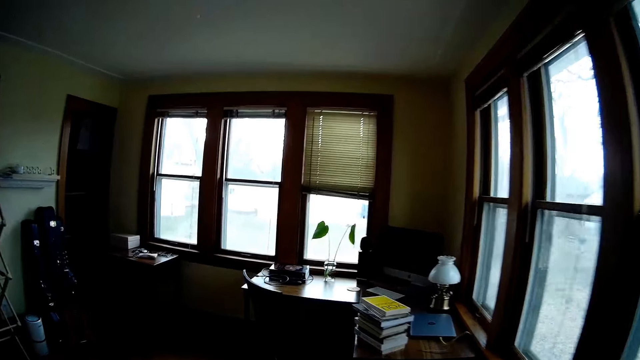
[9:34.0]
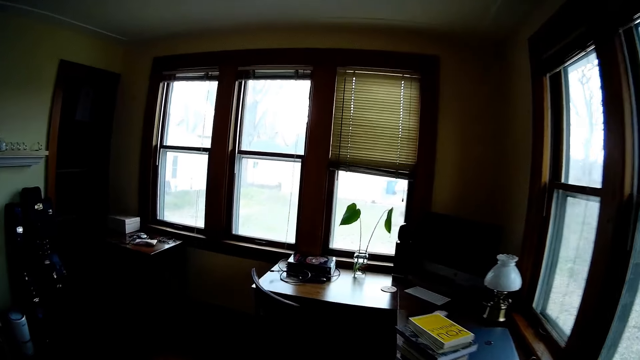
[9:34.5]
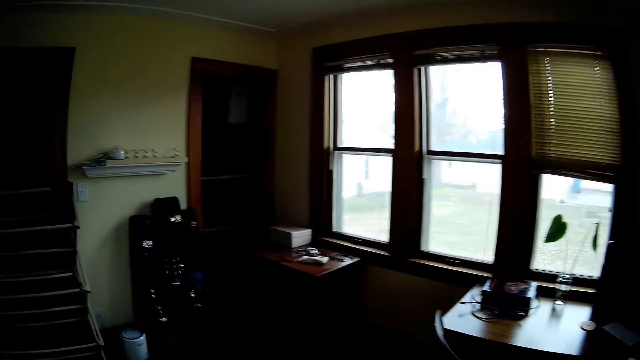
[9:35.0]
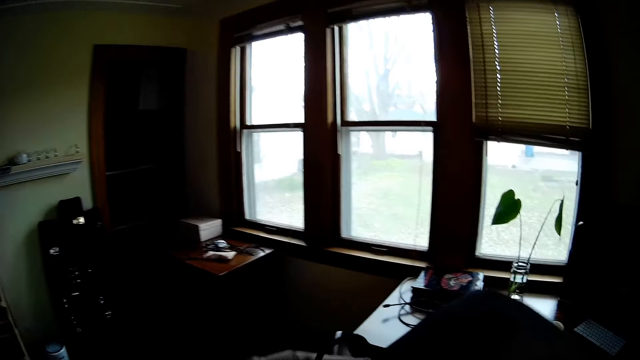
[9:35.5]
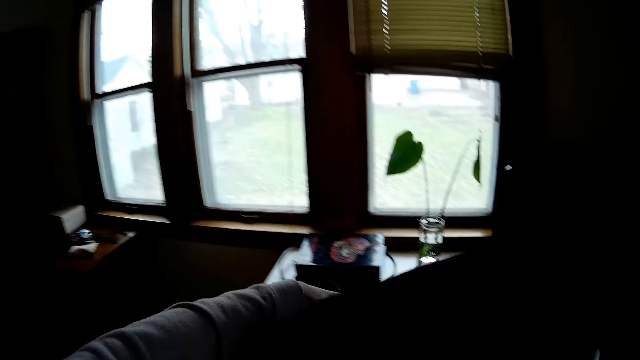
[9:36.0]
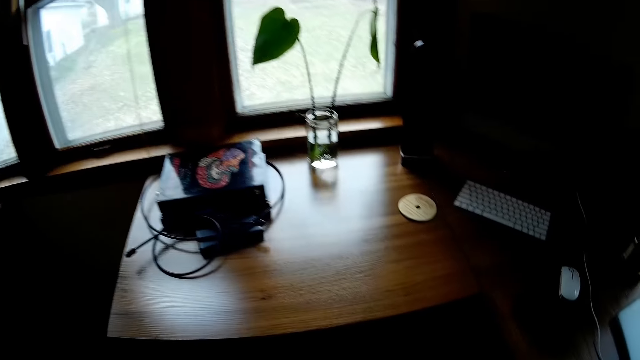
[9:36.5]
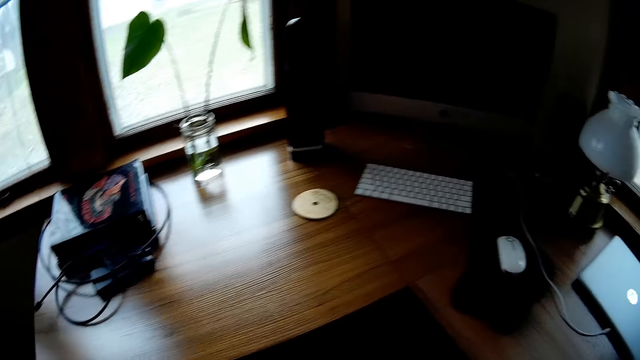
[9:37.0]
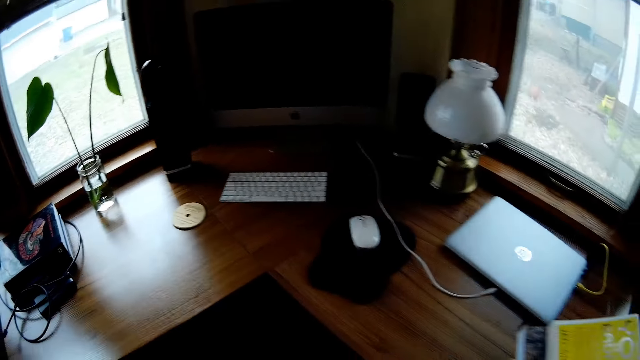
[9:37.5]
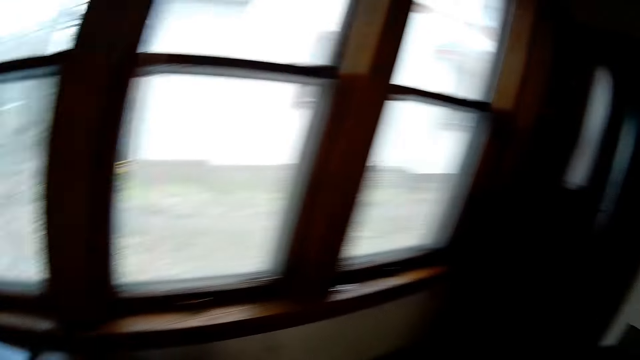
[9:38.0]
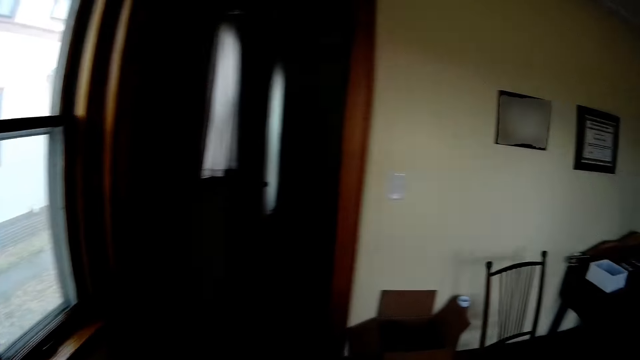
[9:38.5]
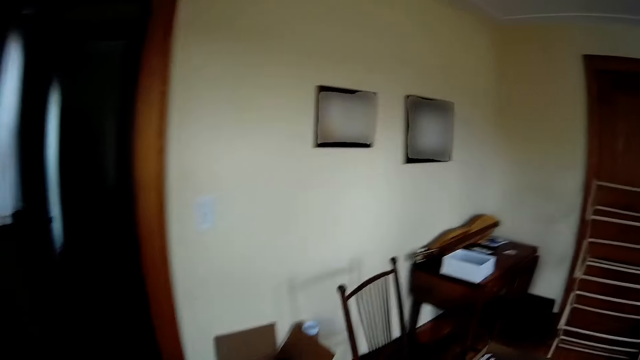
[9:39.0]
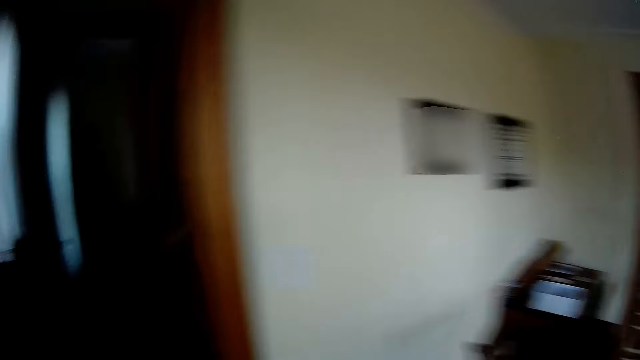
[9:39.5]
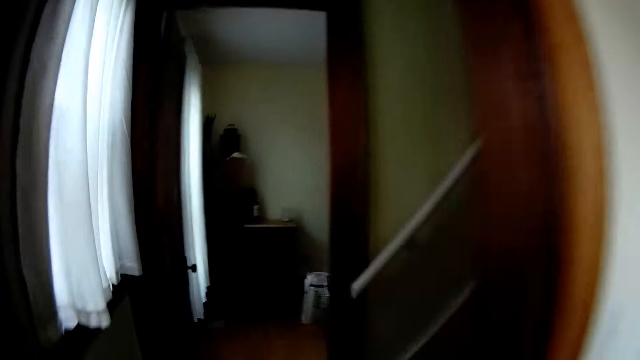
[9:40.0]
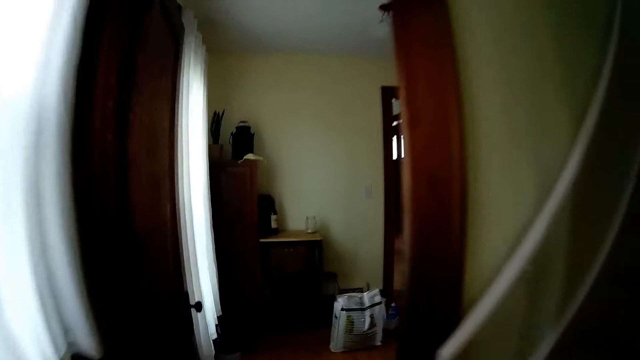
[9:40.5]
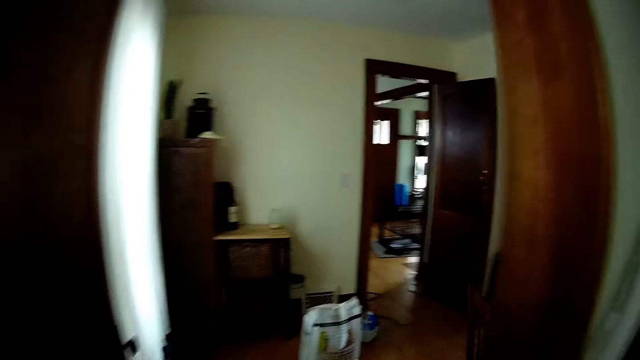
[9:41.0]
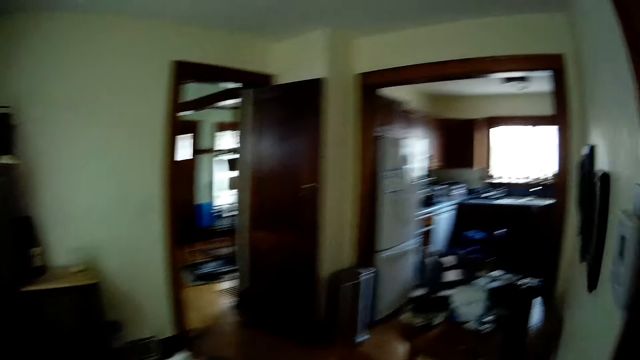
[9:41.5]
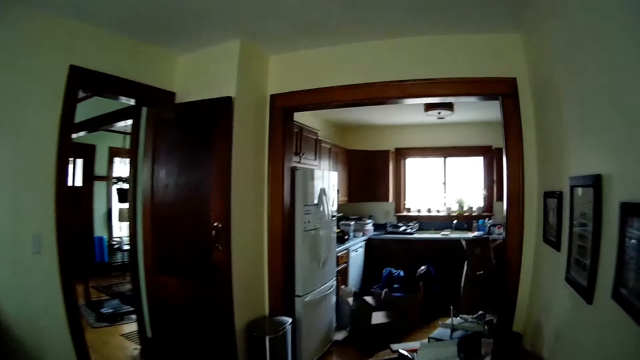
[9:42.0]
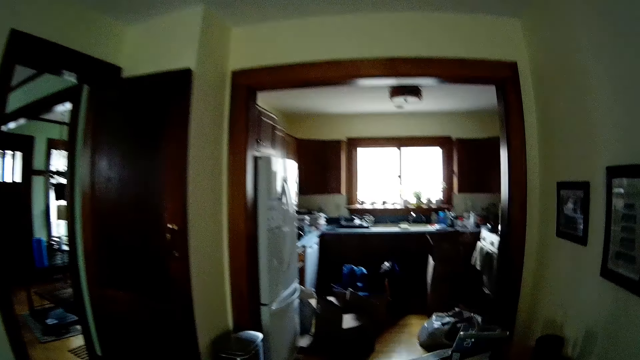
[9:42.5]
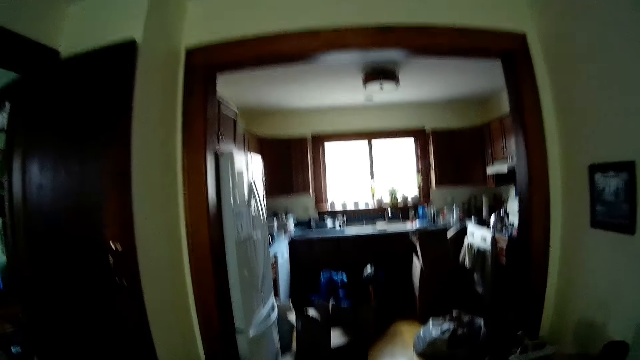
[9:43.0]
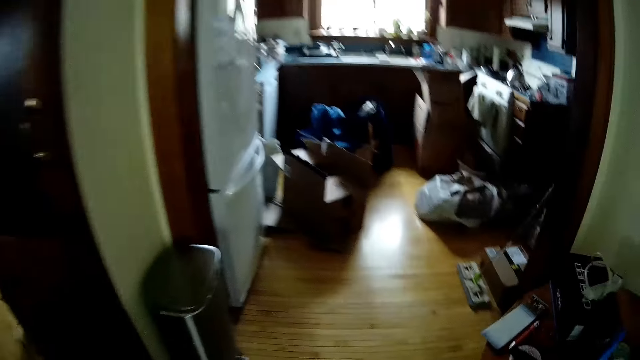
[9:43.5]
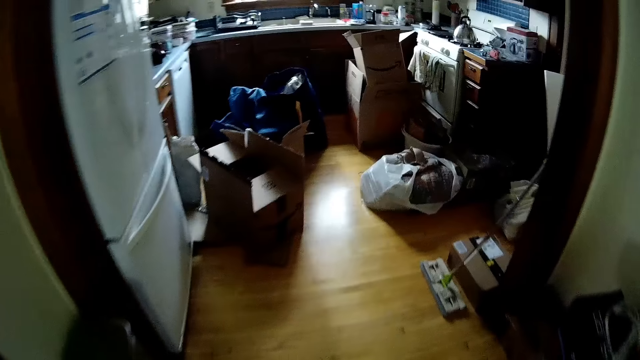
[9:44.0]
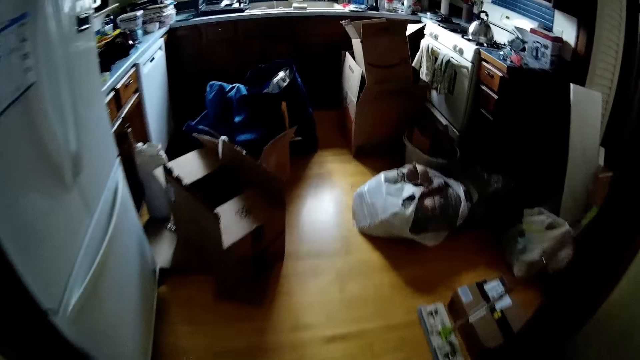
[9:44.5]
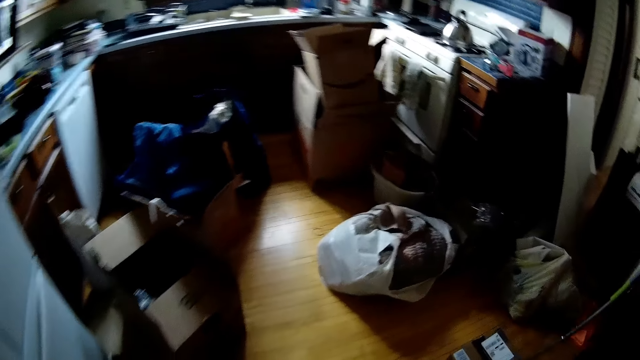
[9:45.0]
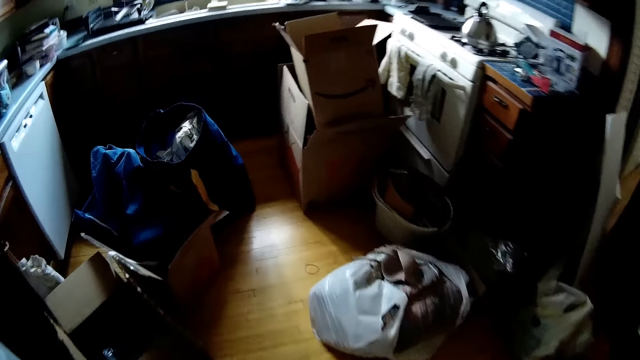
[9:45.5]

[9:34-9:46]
The camera wearer hangs a cloth on the top back of a chair in the office space. She moves away from the office space into a kitchen, toward the kitchen countertop.

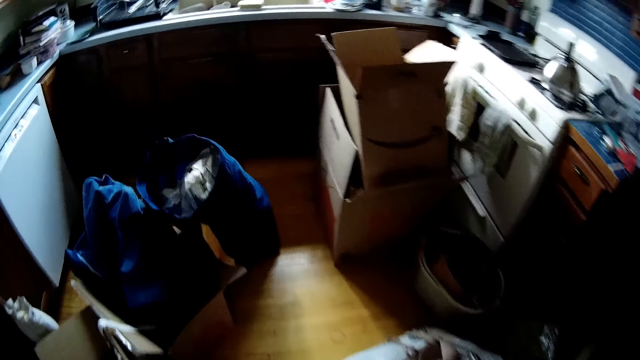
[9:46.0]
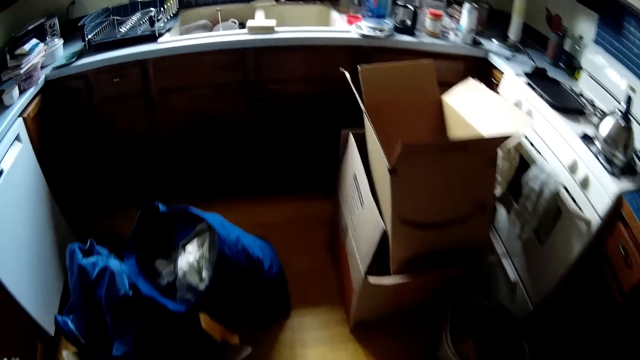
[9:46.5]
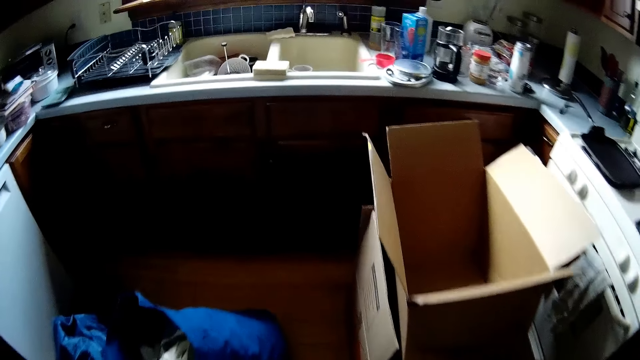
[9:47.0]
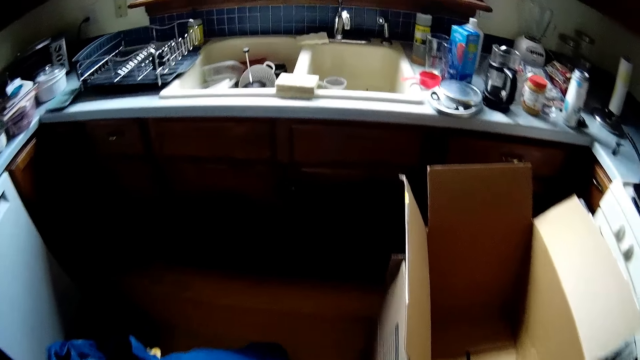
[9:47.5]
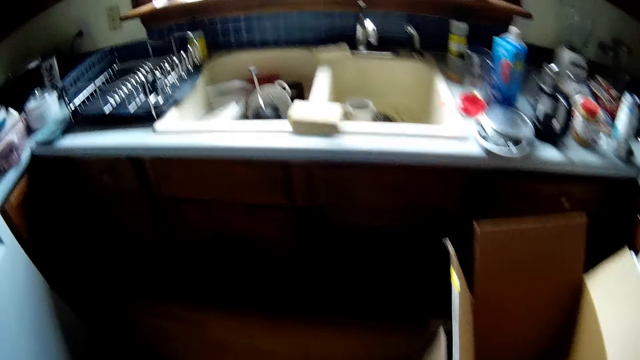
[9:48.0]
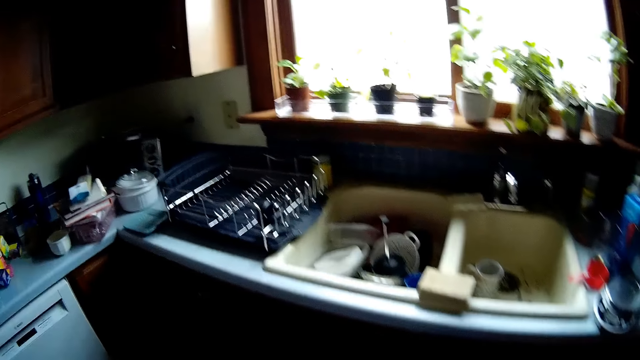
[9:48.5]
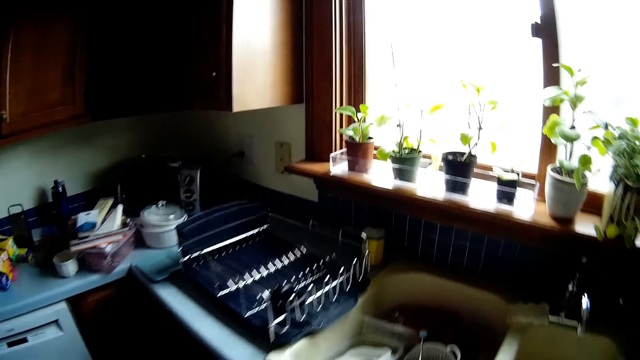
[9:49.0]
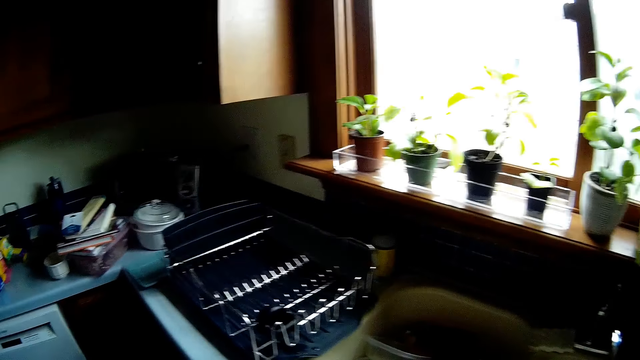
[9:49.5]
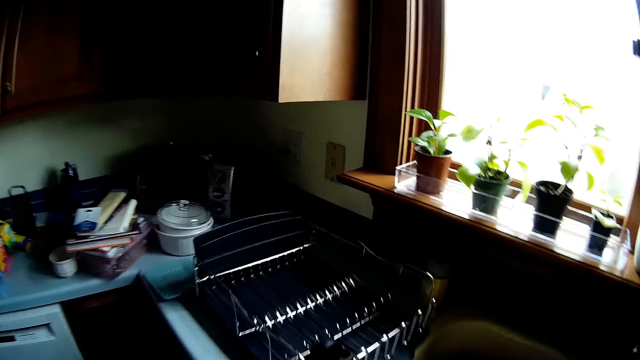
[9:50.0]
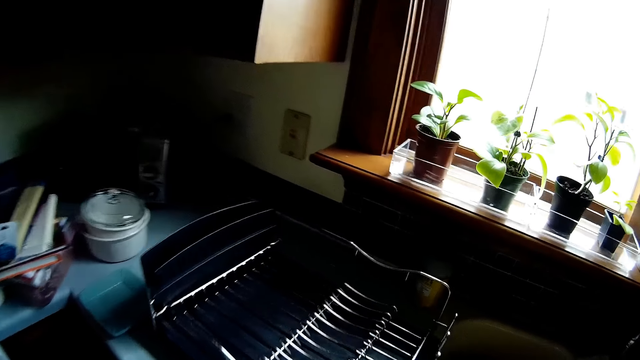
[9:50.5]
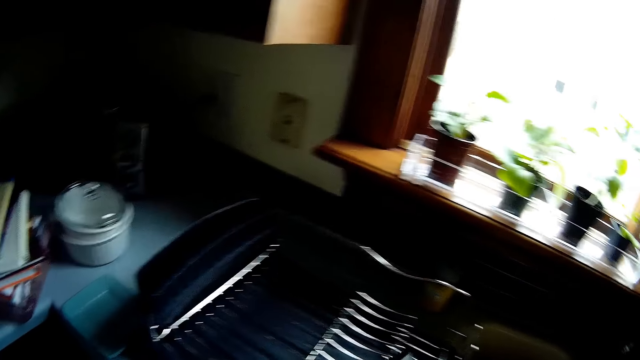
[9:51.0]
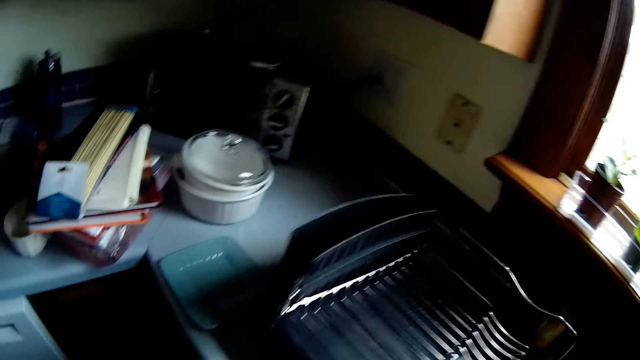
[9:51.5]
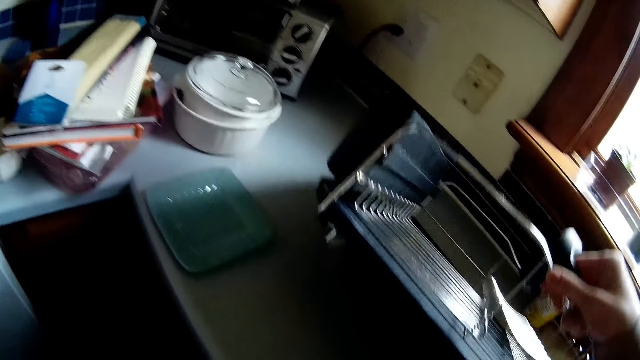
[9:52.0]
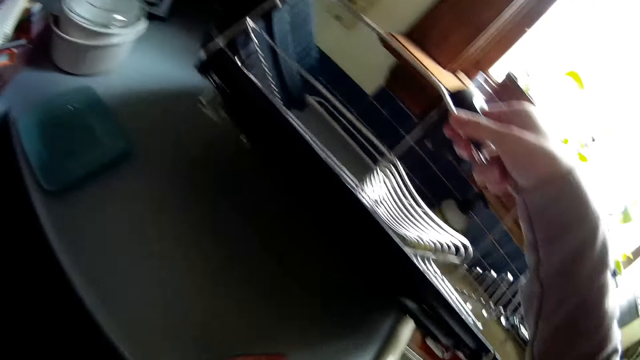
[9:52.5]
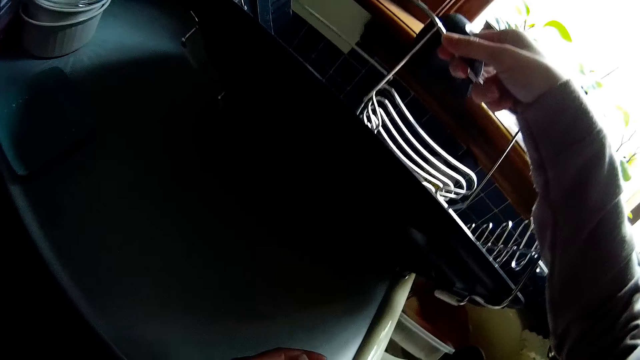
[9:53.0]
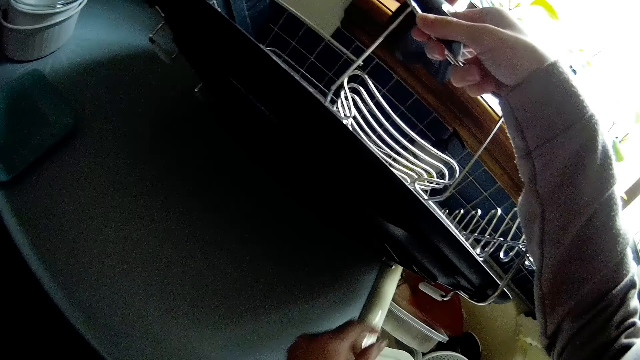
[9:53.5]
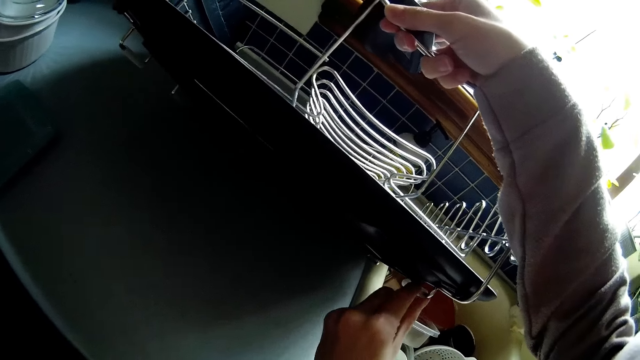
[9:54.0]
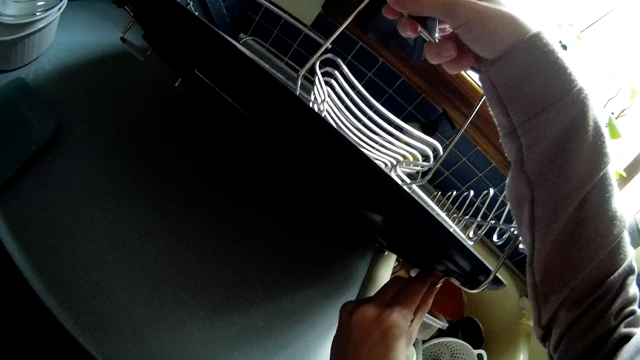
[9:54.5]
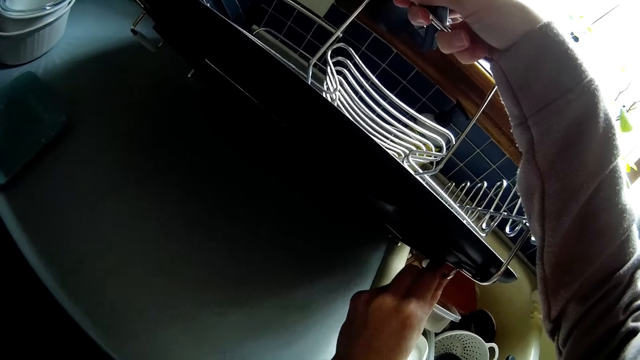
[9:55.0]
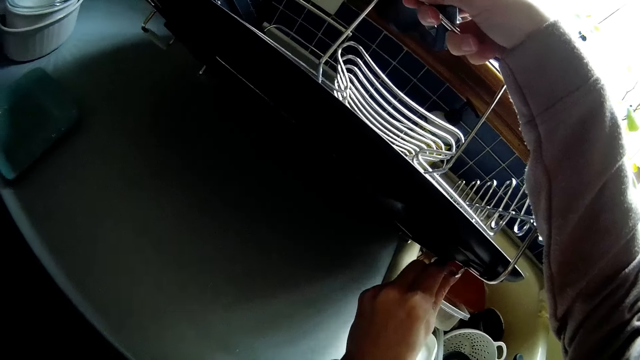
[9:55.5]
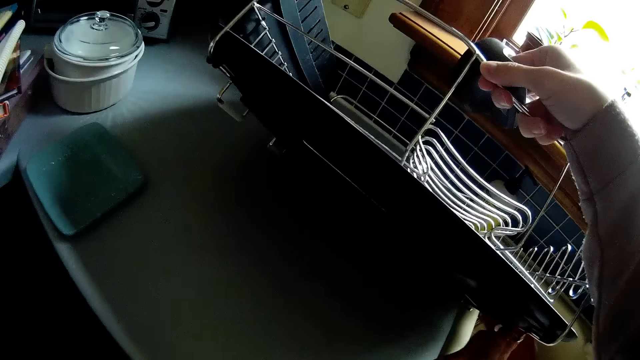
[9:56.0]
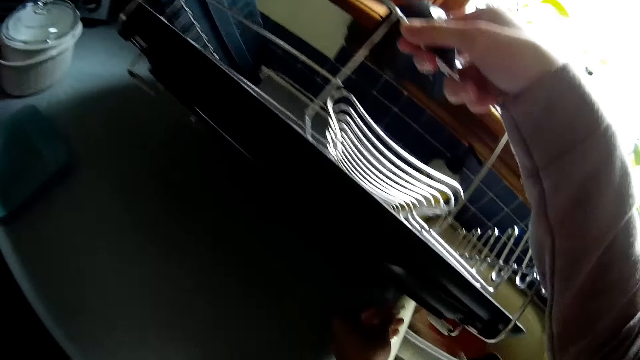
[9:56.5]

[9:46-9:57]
The camera wearer raises a dish rack on a counter in the kitchen with her right hand. She holds a leg of the rack with her left hand. She touches a plastic tube of the dish rack.
